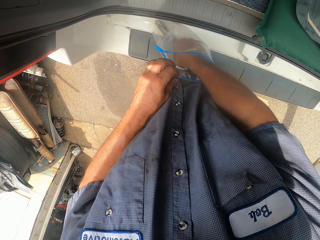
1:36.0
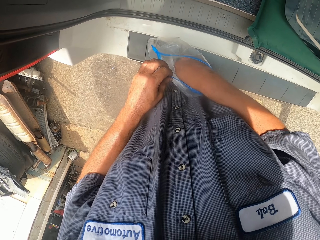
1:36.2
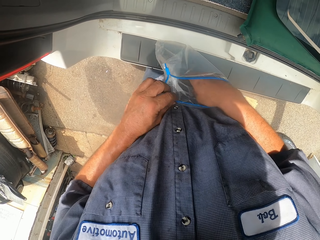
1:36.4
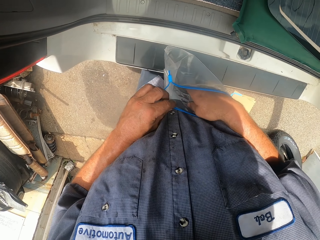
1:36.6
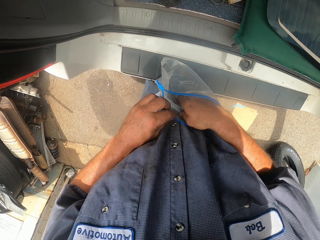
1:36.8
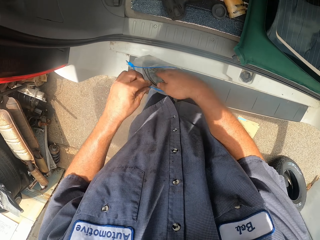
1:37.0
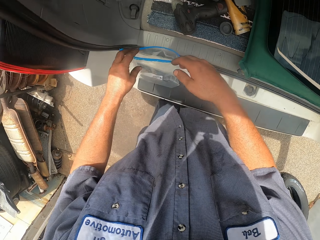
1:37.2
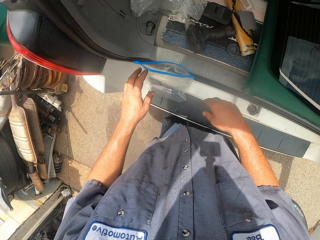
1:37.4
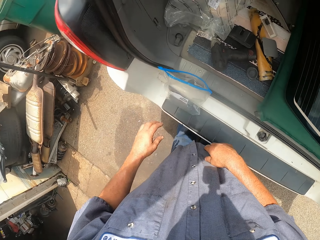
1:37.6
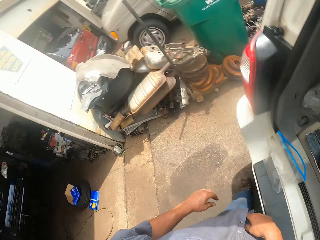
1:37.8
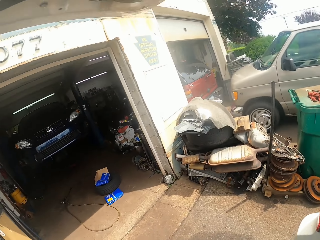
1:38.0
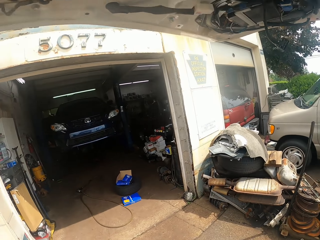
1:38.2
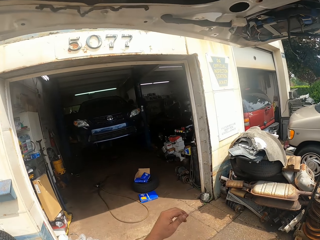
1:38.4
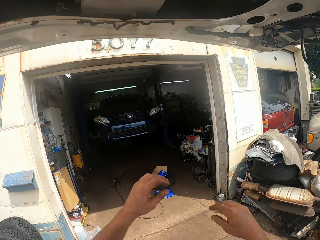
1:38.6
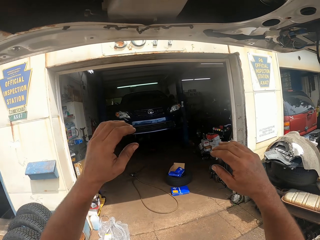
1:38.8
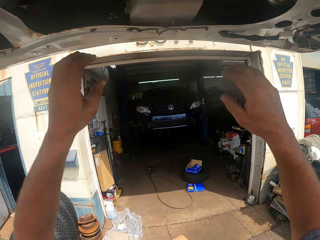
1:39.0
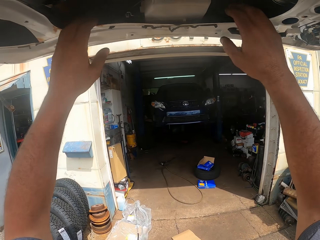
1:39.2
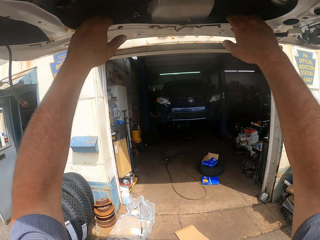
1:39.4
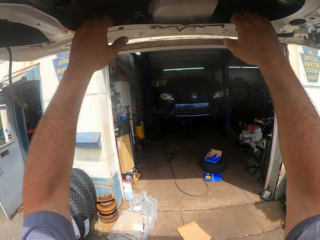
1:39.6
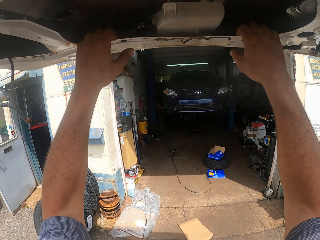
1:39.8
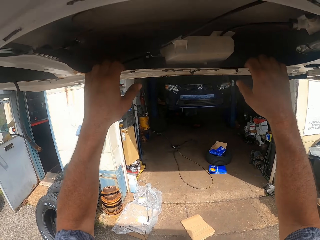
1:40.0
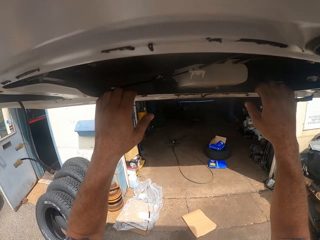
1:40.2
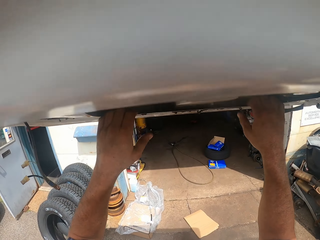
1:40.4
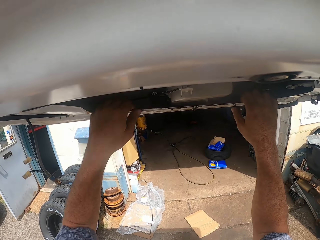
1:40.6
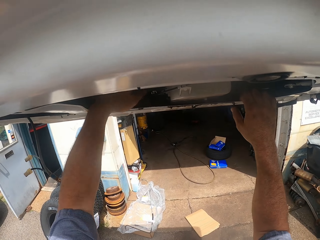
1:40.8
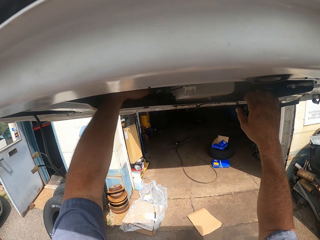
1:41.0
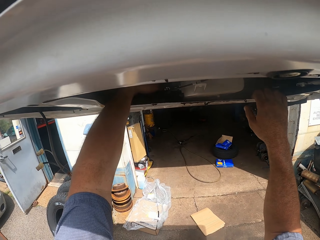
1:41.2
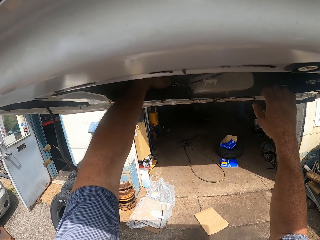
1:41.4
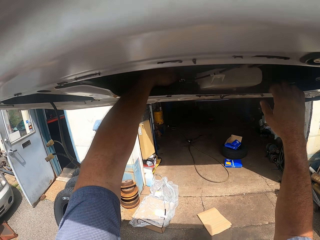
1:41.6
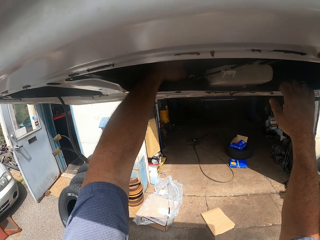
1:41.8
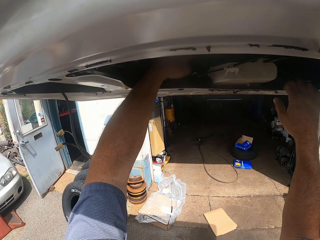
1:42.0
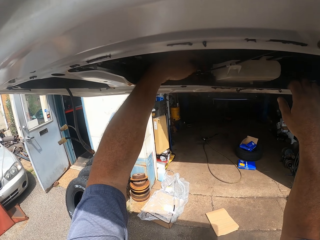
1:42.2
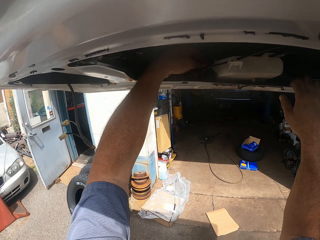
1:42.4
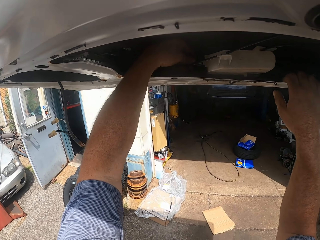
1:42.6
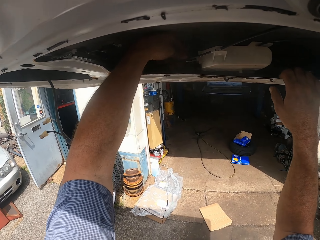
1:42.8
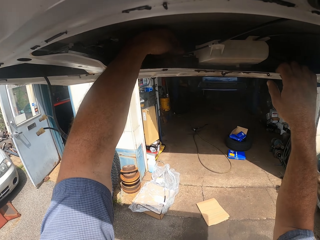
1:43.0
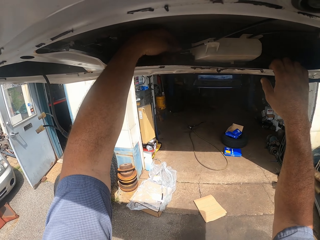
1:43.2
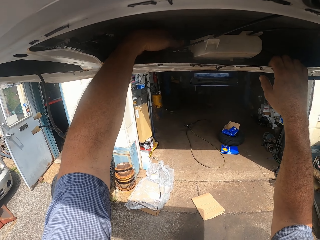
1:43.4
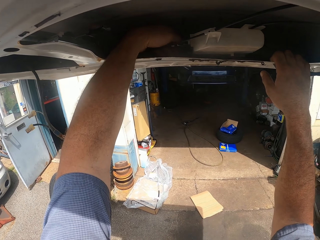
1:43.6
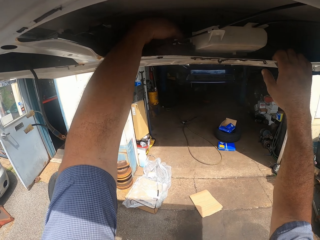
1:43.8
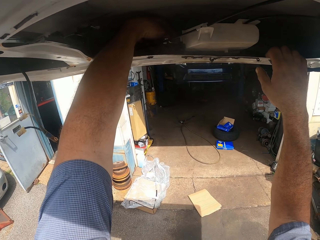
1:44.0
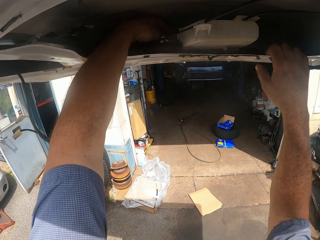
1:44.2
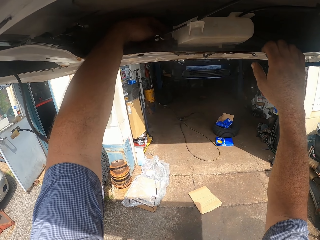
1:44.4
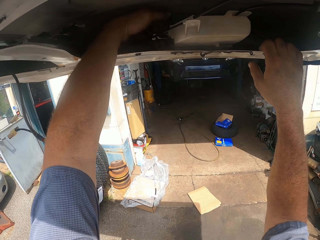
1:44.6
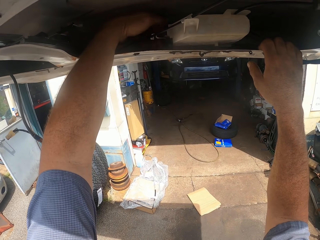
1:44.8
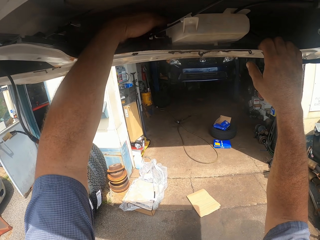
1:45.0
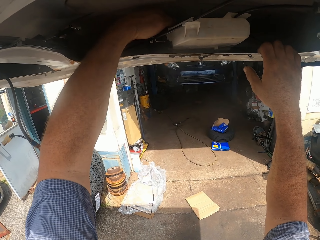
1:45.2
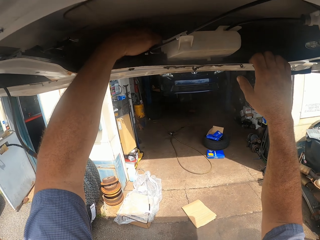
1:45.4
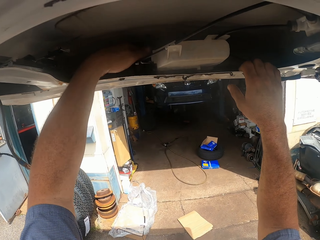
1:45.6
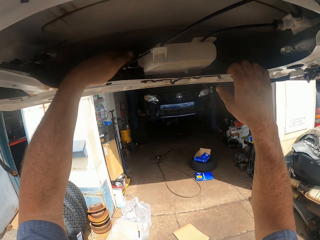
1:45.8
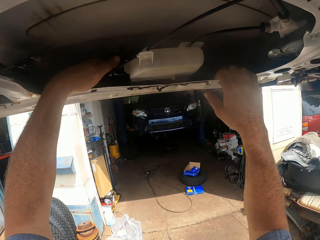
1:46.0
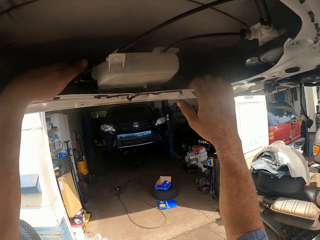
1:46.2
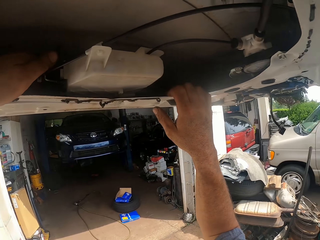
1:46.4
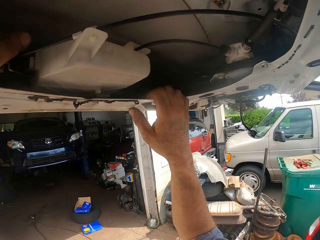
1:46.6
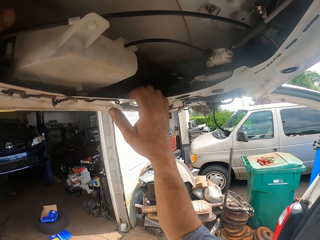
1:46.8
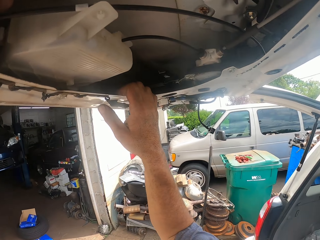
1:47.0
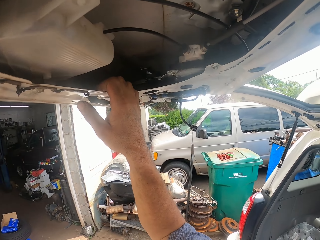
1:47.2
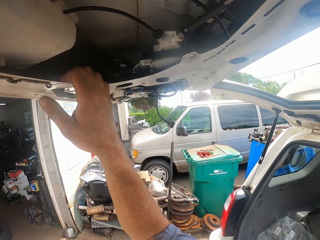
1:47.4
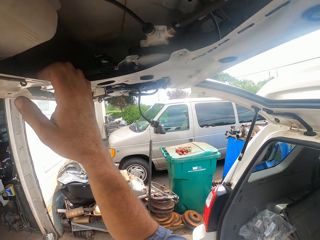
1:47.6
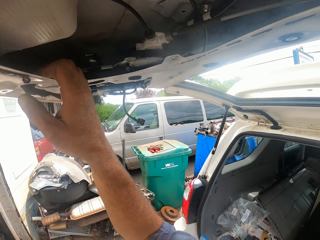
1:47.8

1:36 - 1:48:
The camera wearer drops the bag. They lower the trunk lid. They adjust something.

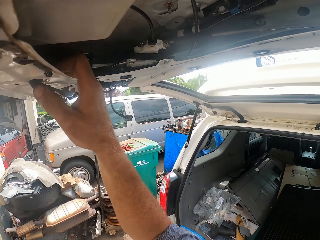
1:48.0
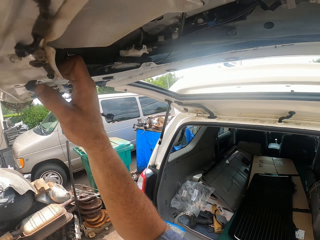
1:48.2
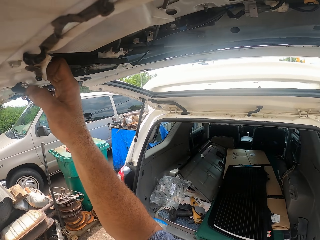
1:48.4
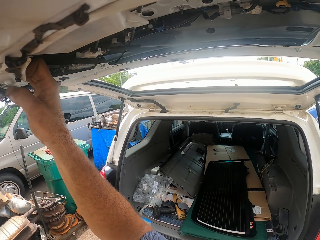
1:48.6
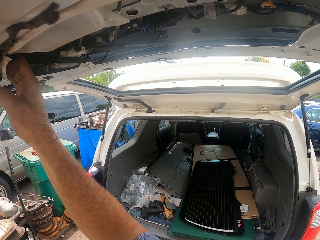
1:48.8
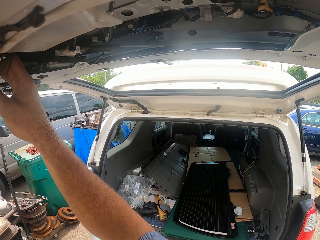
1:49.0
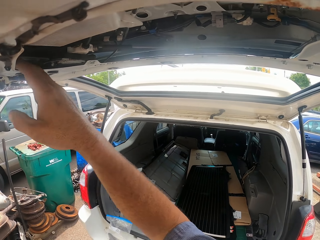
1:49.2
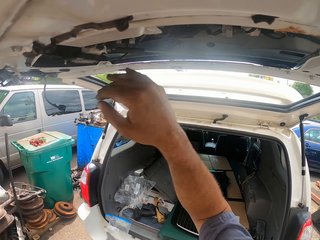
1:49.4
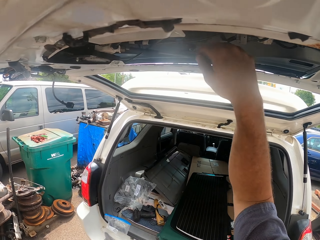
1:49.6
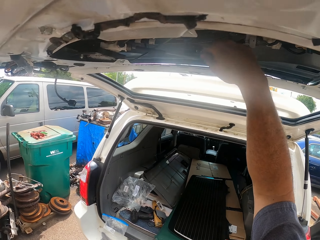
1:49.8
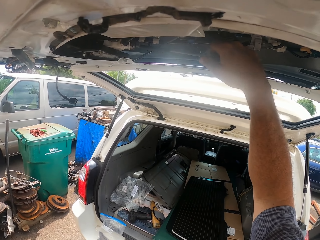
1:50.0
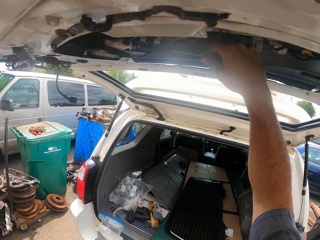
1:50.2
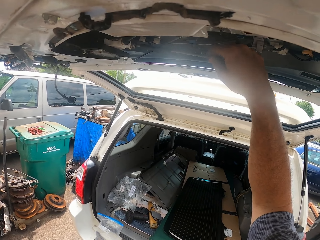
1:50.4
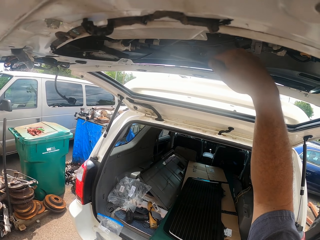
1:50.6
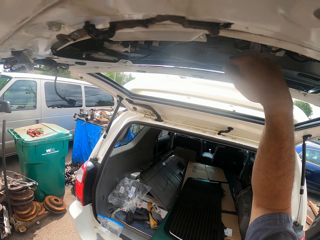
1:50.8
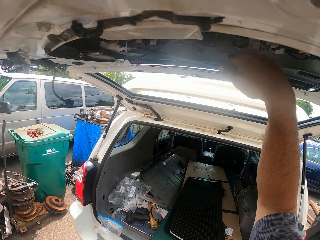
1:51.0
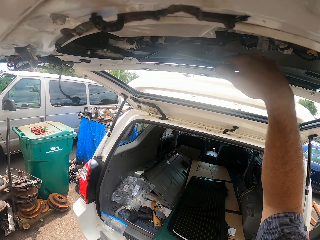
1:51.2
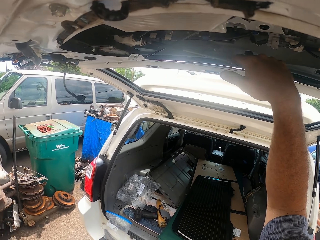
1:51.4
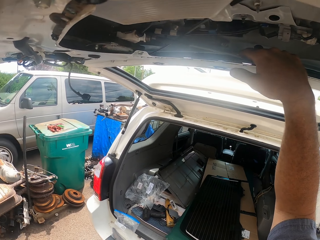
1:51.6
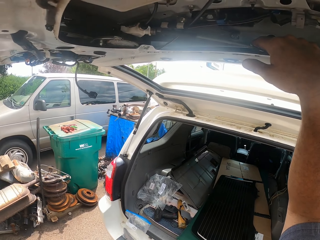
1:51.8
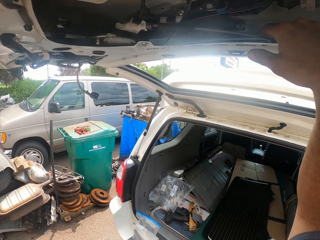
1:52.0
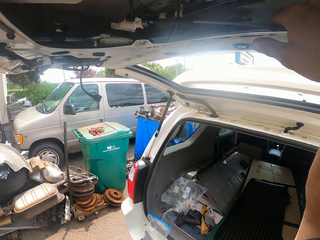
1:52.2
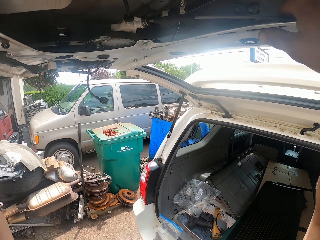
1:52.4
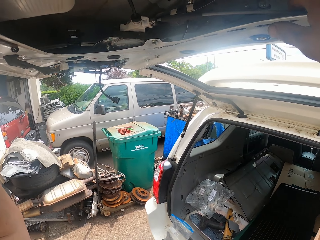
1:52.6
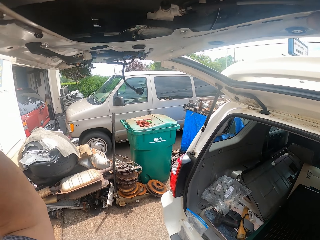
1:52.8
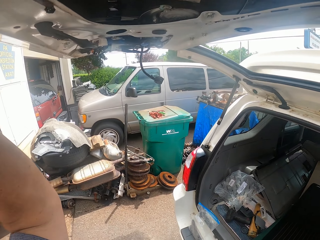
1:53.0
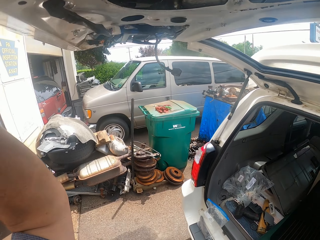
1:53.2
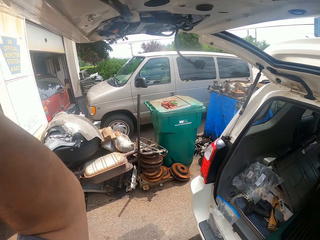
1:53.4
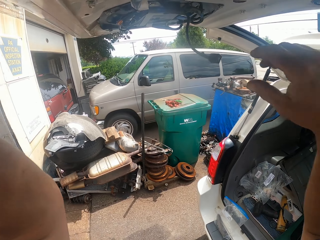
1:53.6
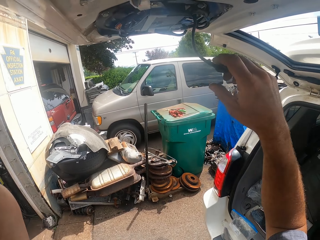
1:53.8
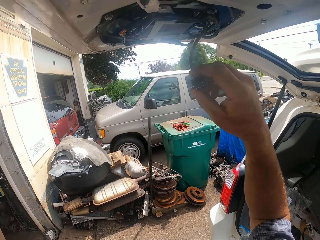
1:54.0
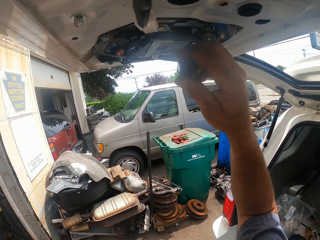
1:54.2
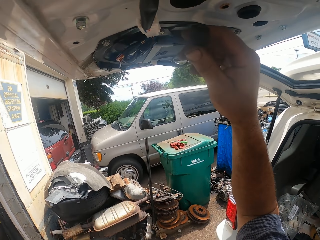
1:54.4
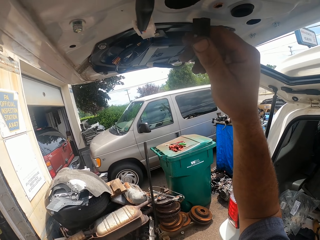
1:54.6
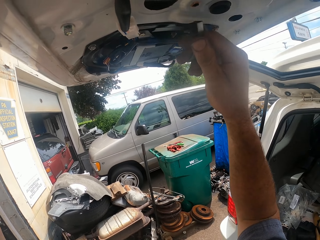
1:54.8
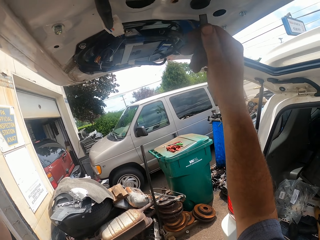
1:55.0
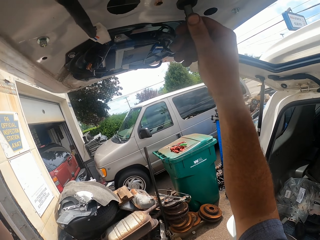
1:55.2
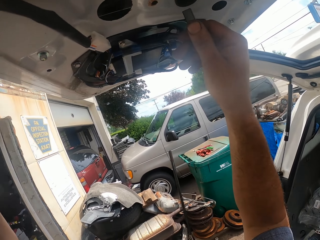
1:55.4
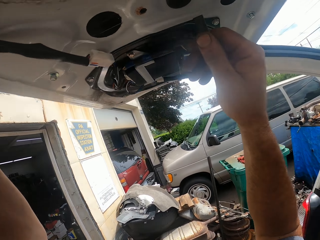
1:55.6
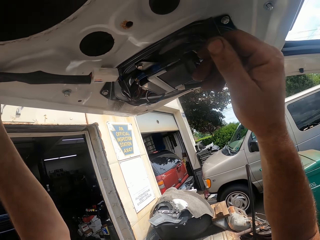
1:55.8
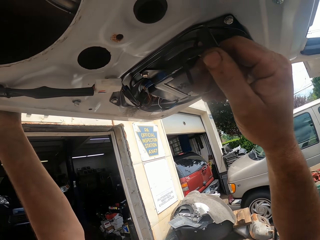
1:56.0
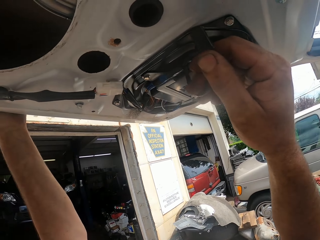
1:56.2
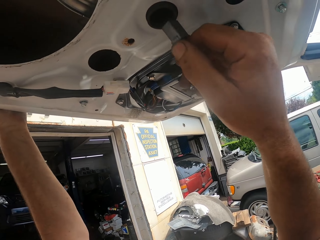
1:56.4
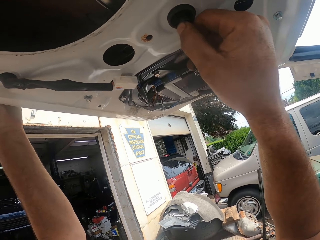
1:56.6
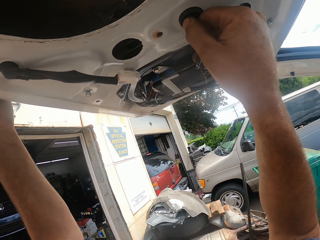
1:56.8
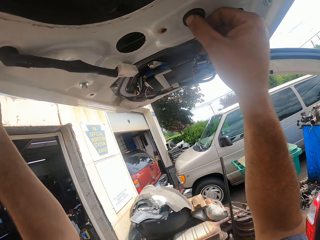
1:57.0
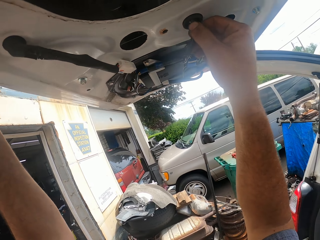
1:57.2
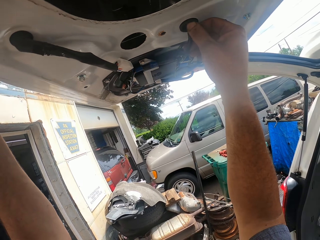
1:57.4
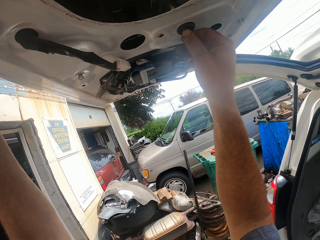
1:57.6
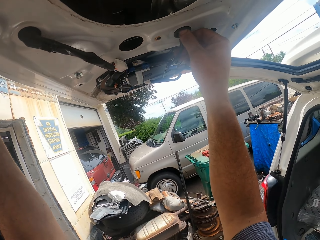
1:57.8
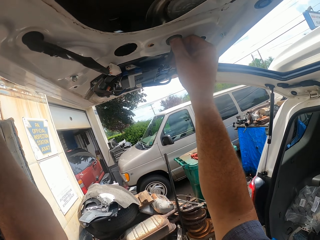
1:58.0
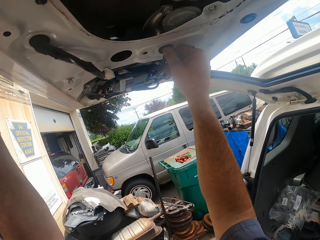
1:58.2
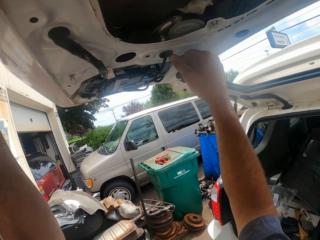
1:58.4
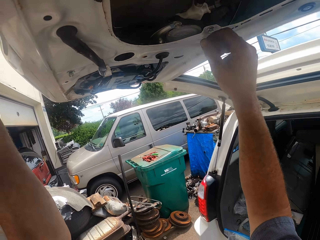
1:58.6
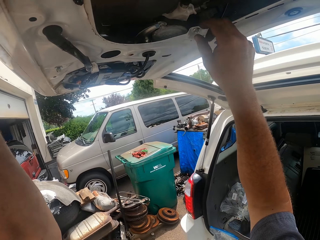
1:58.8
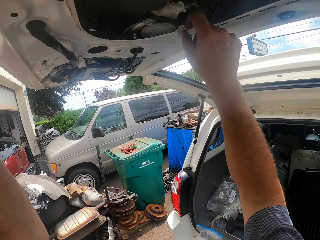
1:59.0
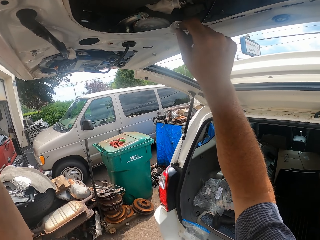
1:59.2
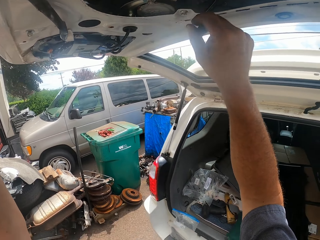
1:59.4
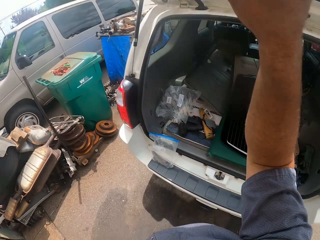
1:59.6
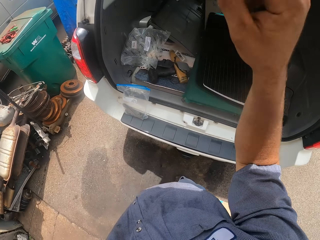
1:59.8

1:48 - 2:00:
The camera wearer does something. They grab a wire. They plug in the wire.
